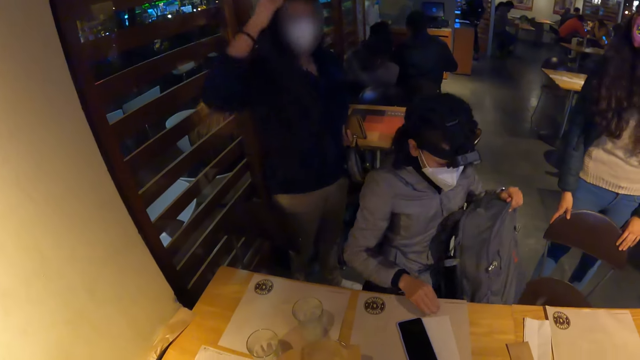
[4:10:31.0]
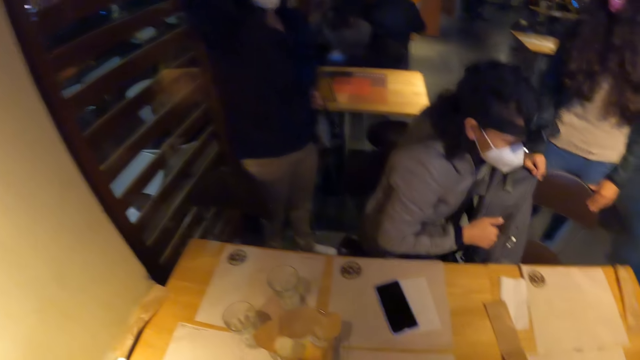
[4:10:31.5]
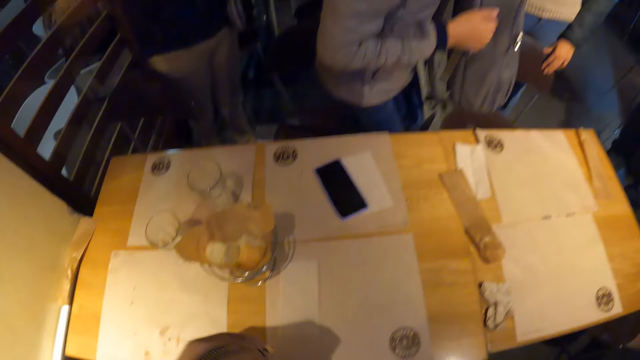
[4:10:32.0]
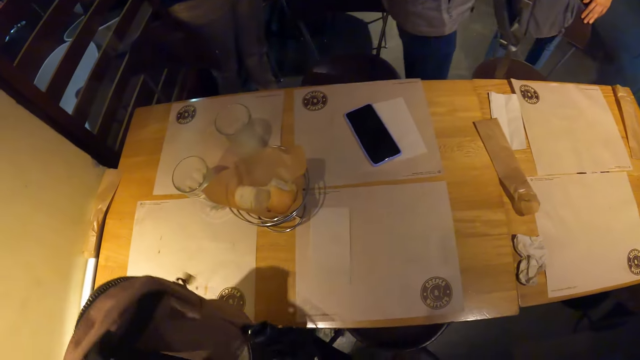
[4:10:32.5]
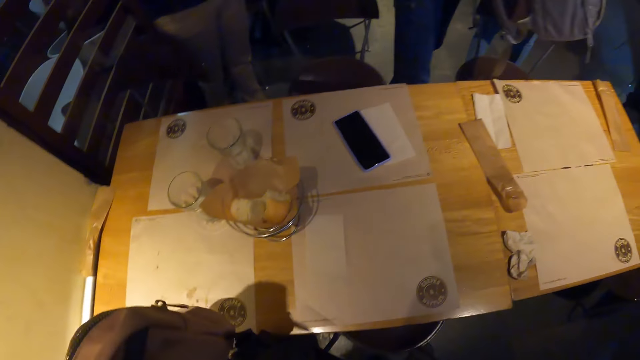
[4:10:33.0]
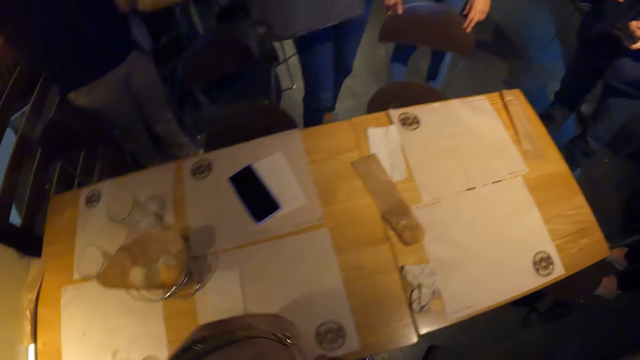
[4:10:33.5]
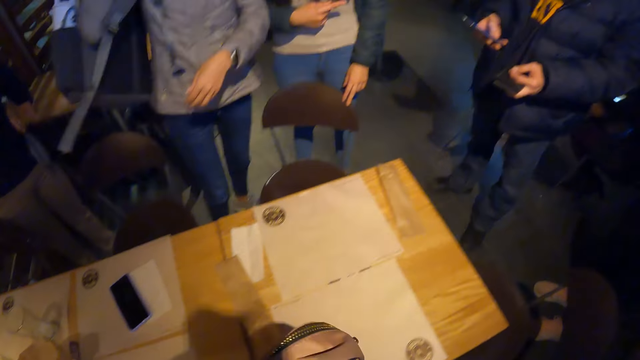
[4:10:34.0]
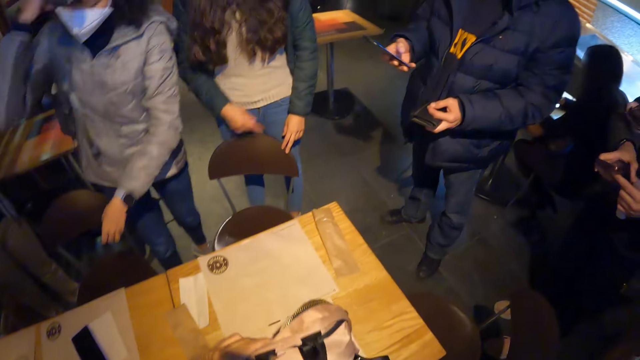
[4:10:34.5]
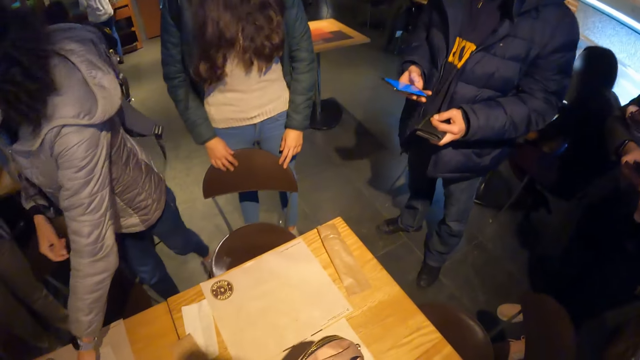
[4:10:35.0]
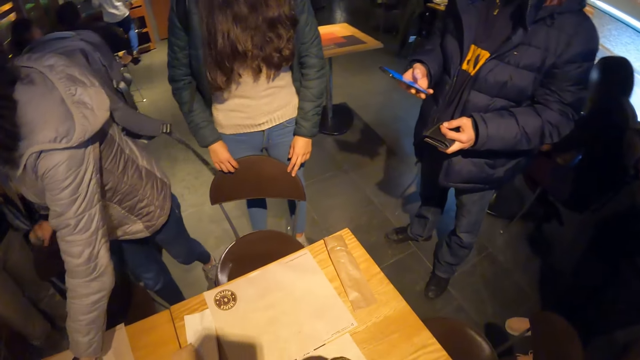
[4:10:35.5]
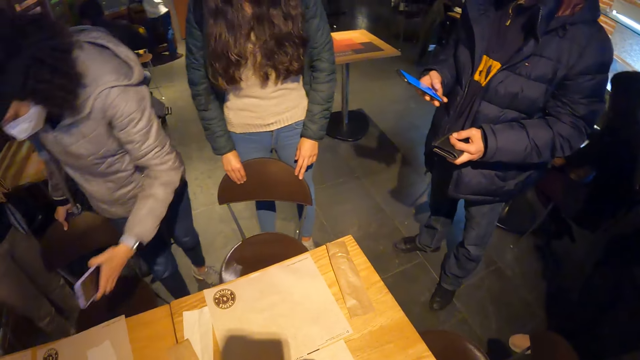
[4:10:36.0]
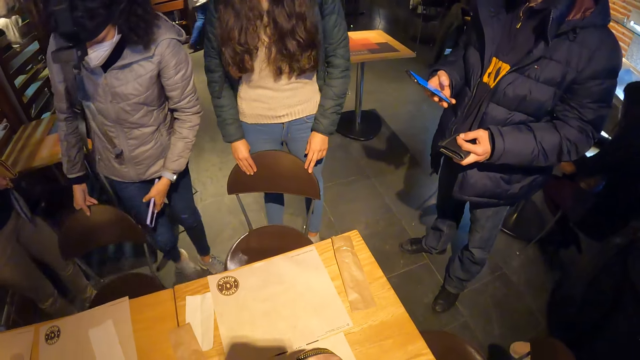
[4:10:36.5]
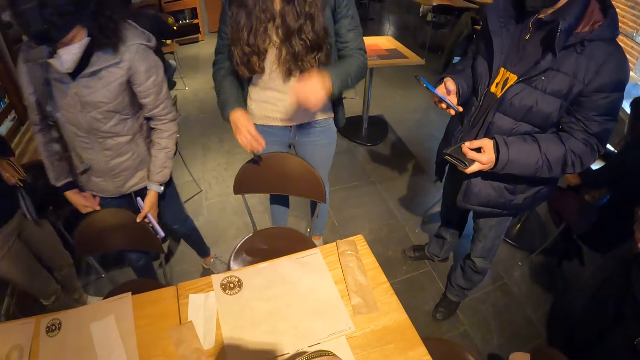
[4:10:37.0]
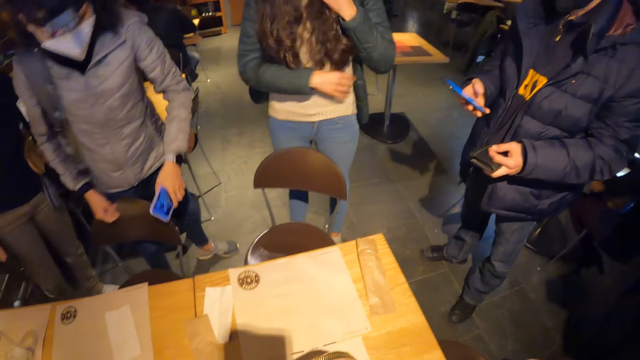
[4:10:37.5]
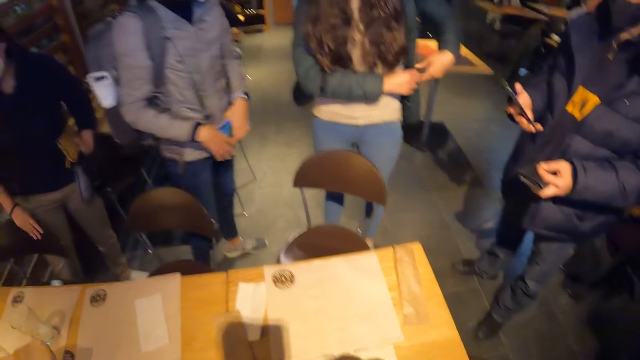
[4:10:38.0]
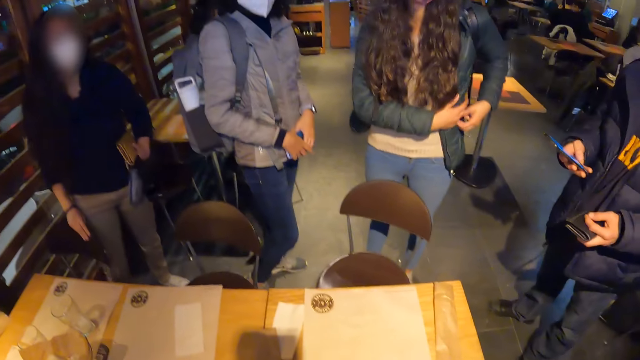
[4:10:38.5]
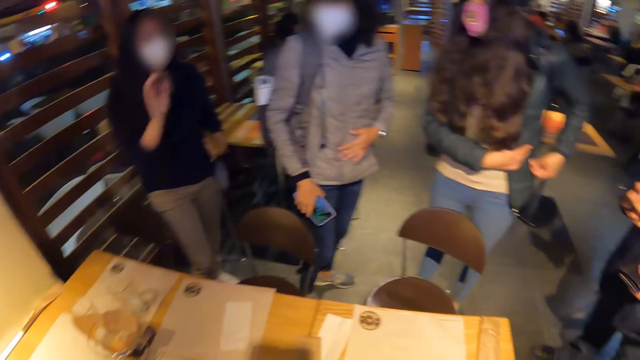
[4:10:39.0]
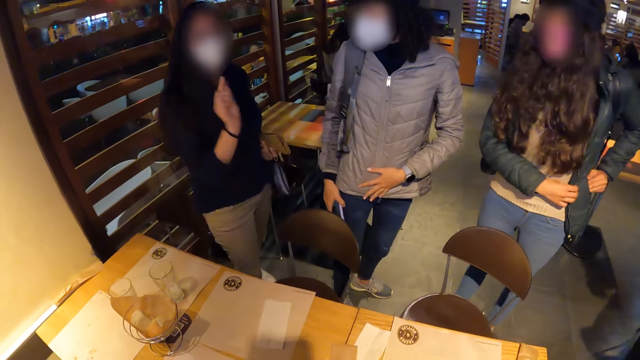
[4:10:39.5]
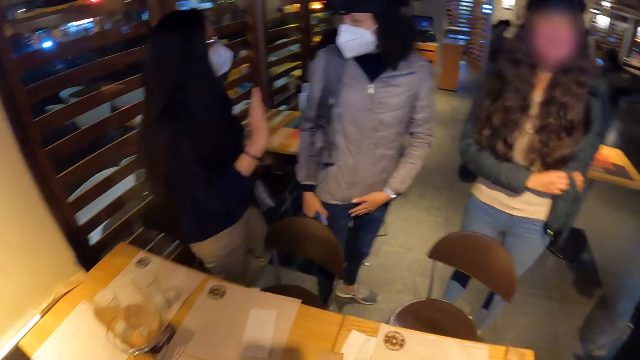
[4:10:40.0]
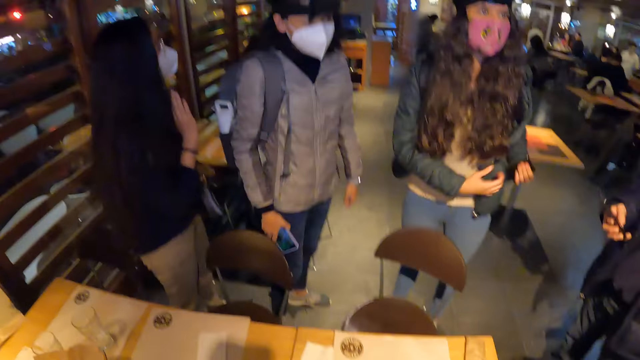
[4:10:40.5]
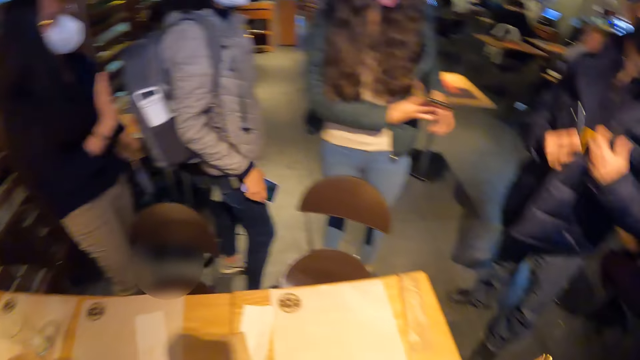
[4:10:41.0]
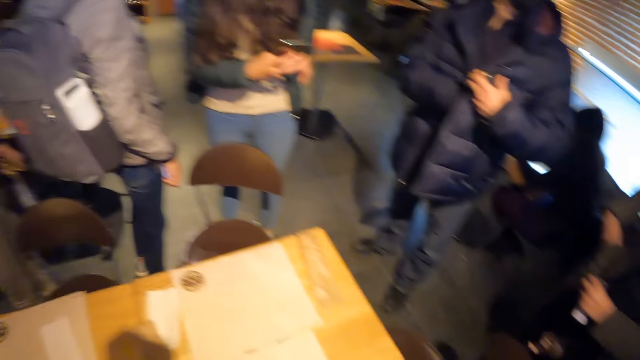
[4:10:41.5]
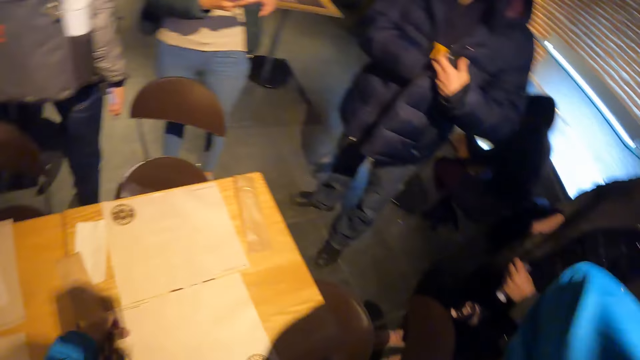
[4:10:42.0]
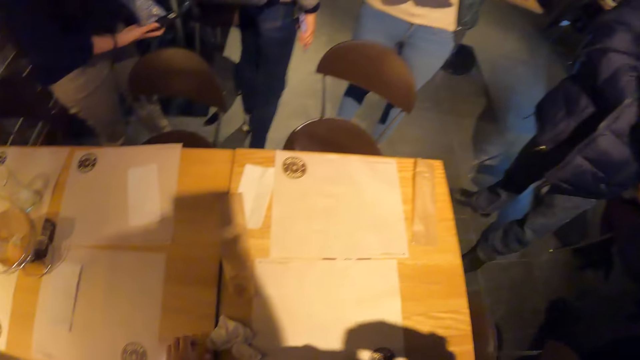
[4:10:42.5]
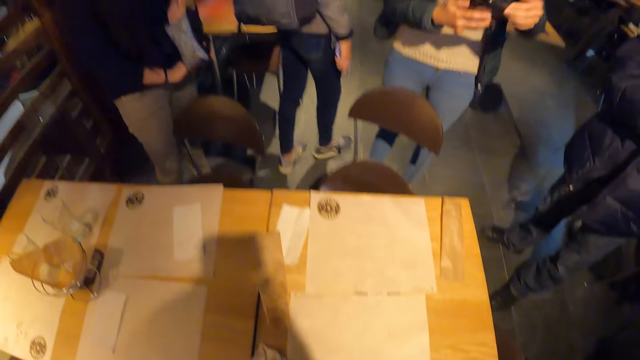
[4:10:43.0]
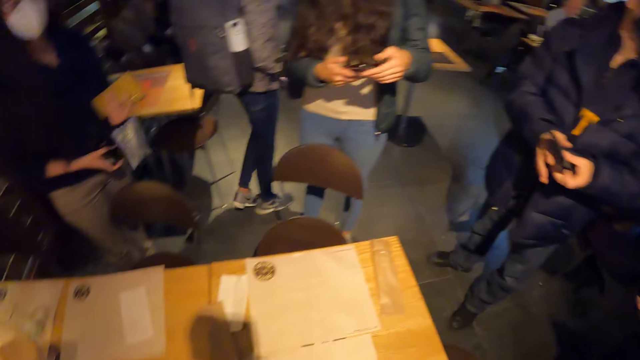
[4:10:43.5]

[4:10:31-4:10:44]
The woman stands up. The woman picks up the phone. The man operates a phone with his right hand. The woman moves the chair forward. Another woman moves the chair and gesticulates. The other woman interacts with the first woman. The man puts the phone in the jacket's pocket.

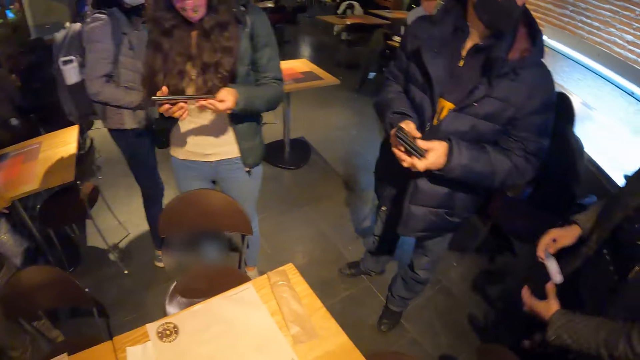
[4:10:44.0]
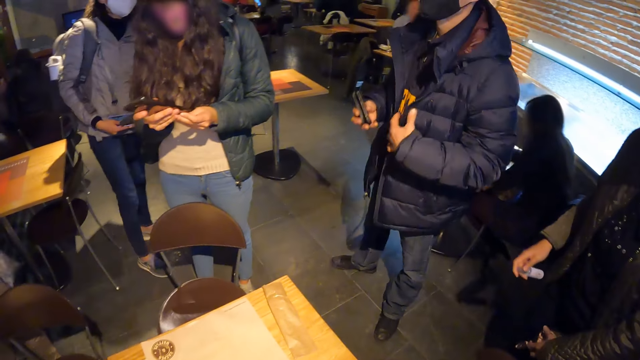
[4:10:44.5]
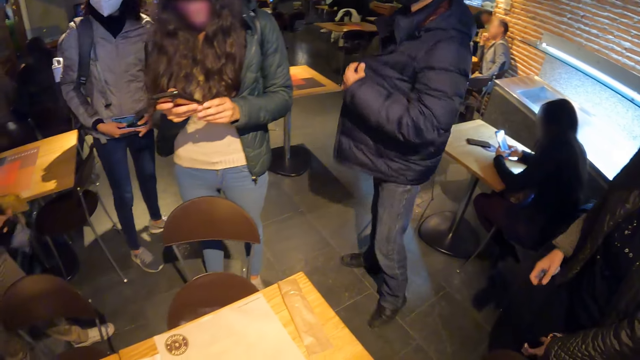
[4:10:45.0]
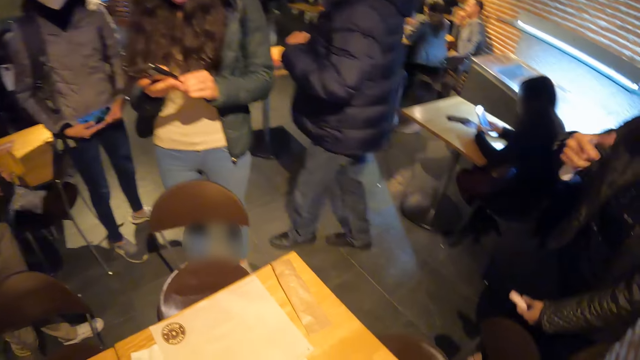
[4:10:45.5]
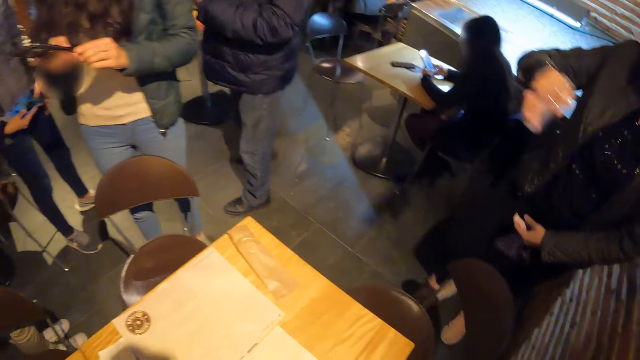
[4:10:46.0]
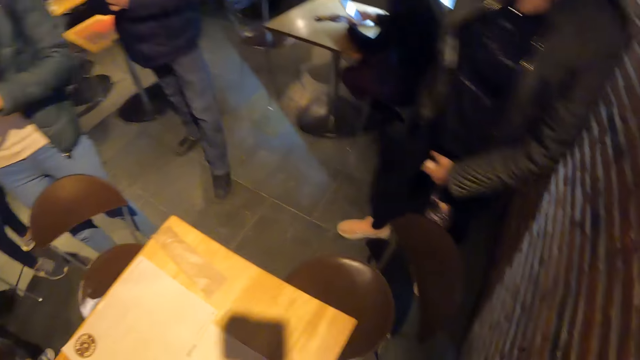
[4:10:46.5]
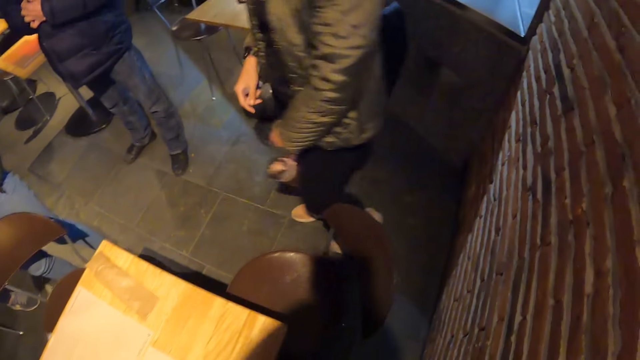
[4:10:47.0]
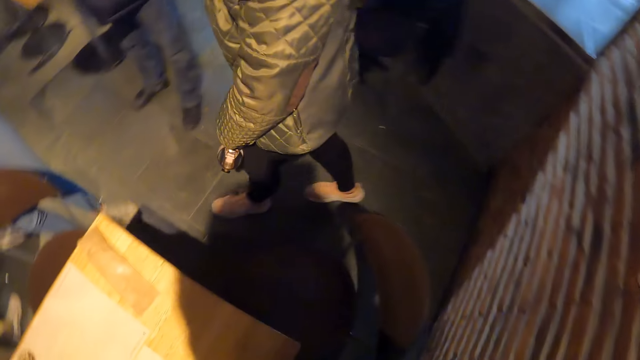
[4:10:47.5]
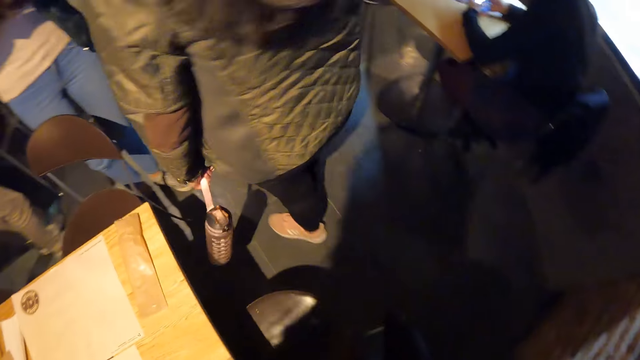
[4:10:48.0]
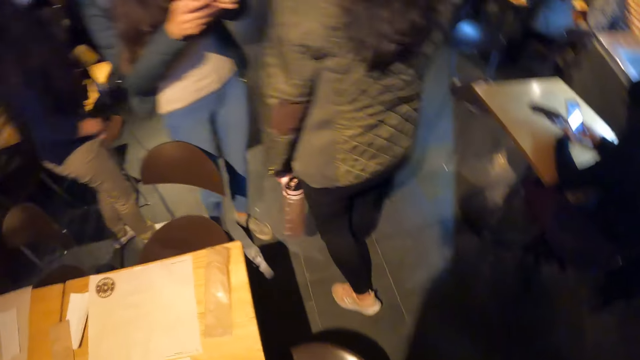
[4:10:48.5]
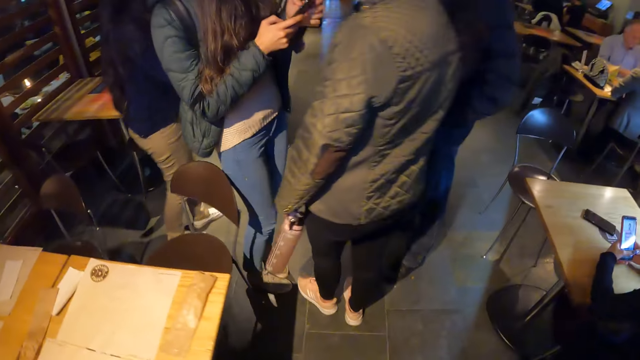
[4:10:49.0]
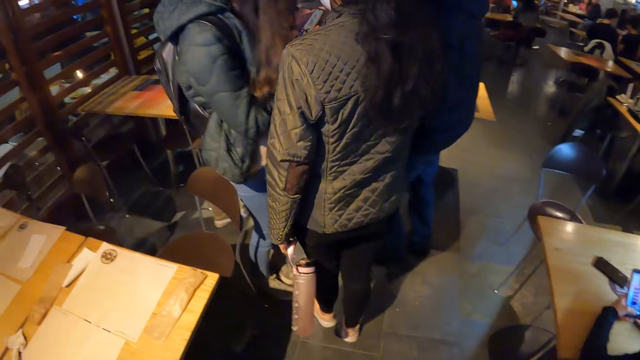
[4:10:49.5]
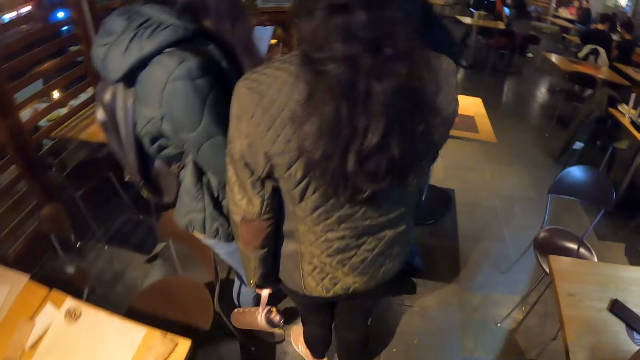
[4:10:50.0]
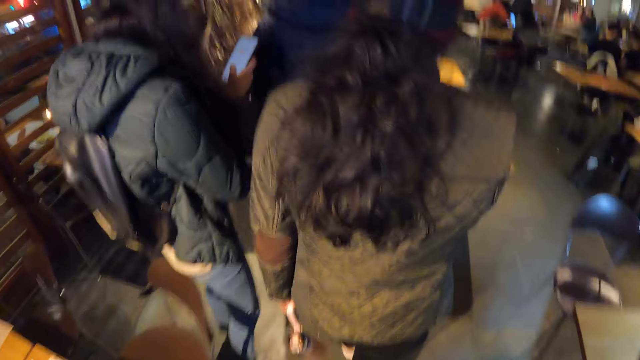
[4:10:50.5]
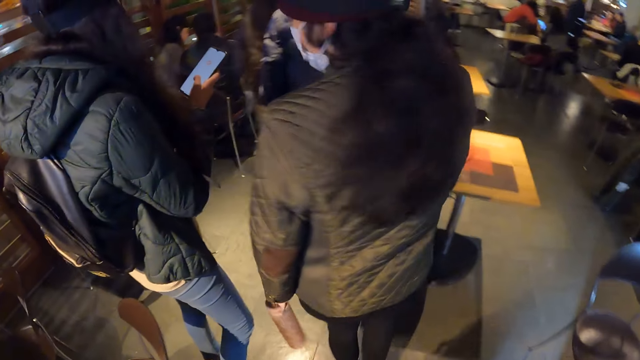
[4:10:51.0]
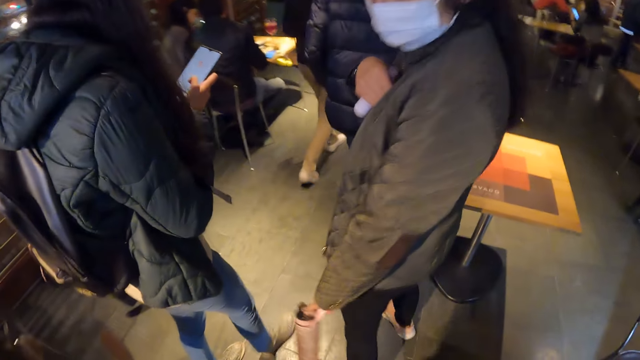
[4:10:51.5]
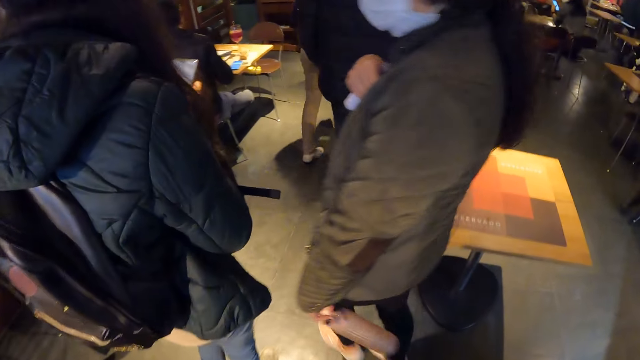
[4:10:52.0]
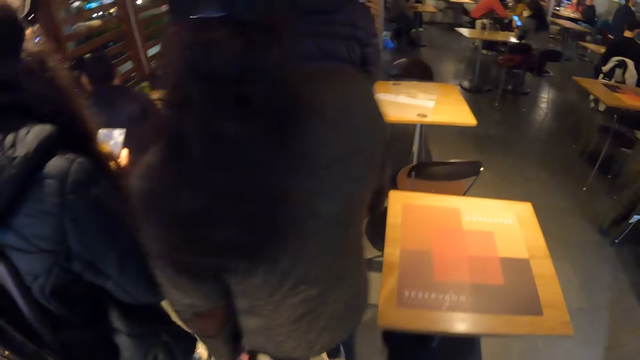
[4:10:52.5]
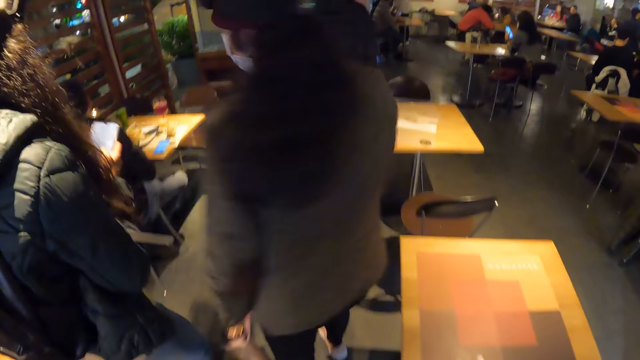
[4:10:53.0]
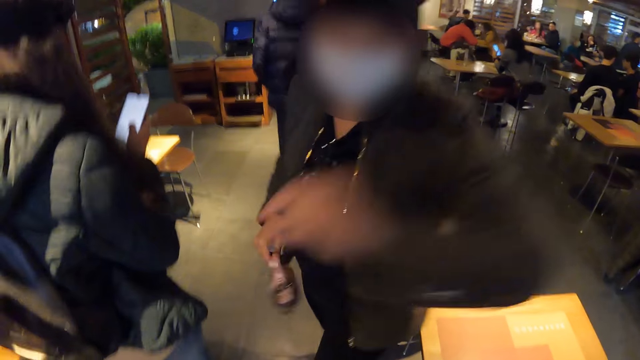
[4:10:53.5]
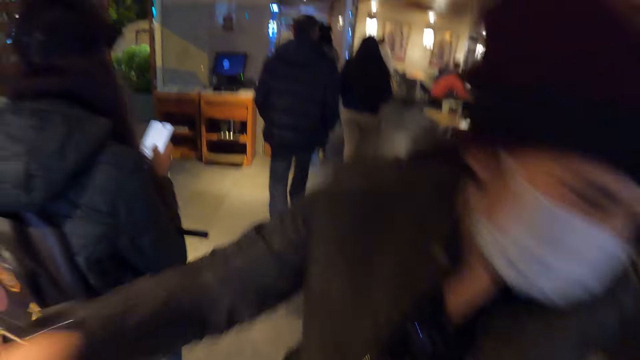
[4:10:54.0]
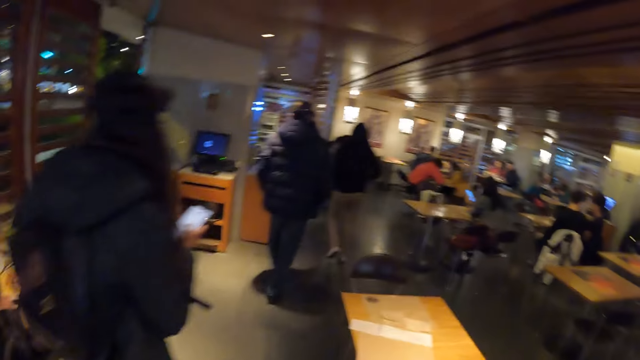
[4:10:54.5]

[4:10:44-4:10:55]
The man holds his wallet. A woman operates a mobile phone with both hands. The man puts the wallet in the jacket's pocket. Another woman gives a thumbs up and walks. The camera wearer walks. The second woman turns around. A third woman interacts with the camera wearer. The second woman hugs the camera wearer.
